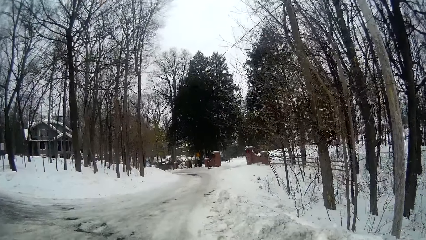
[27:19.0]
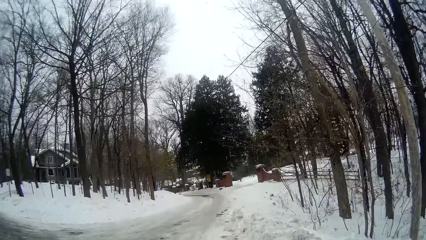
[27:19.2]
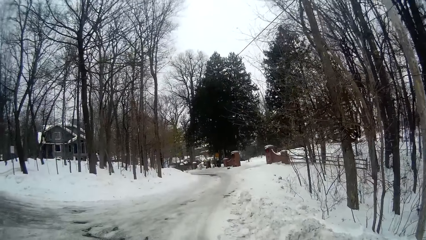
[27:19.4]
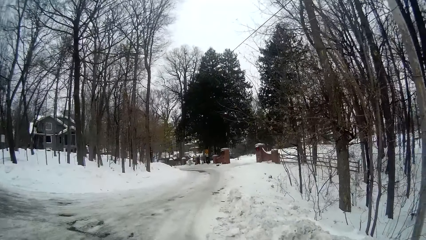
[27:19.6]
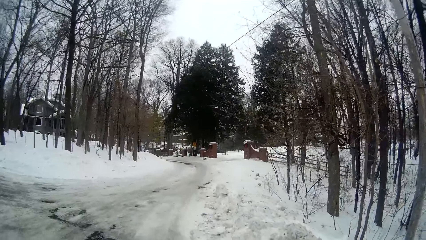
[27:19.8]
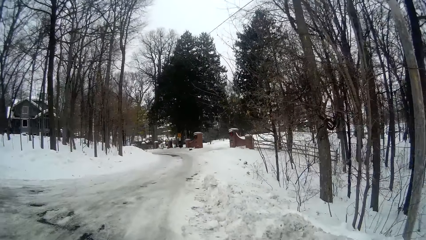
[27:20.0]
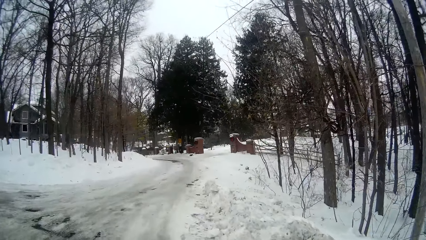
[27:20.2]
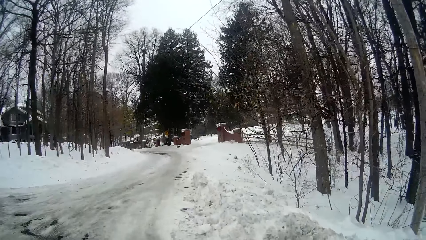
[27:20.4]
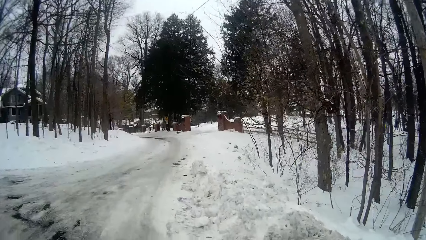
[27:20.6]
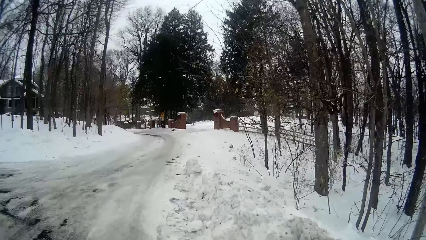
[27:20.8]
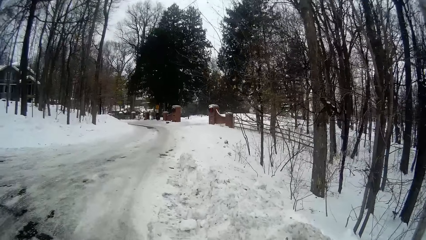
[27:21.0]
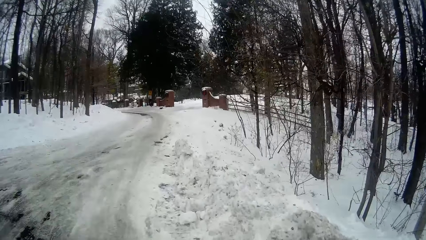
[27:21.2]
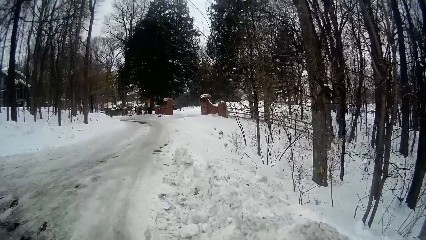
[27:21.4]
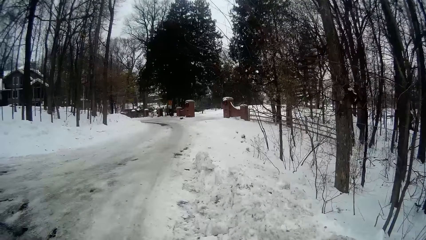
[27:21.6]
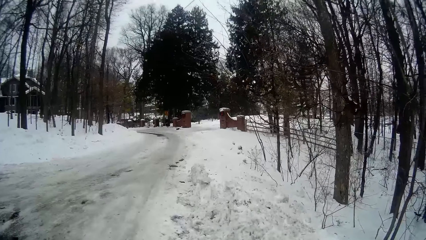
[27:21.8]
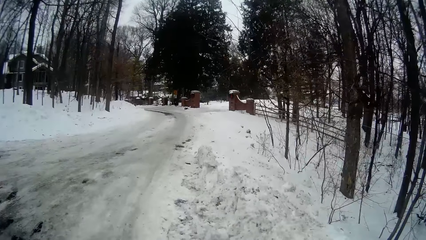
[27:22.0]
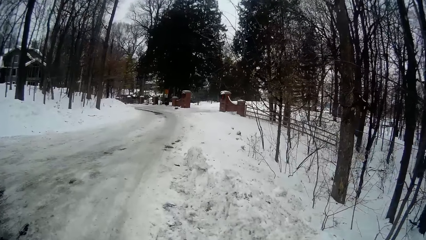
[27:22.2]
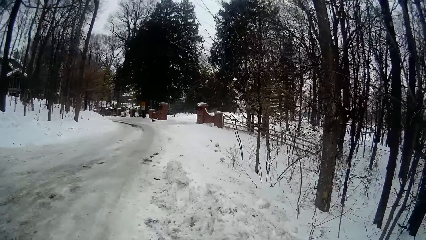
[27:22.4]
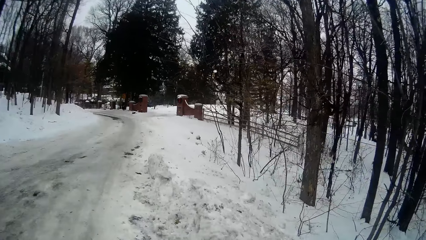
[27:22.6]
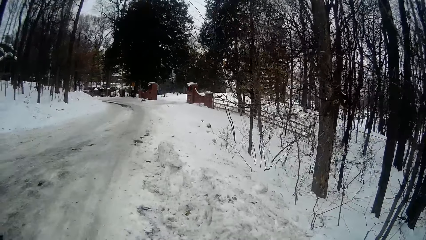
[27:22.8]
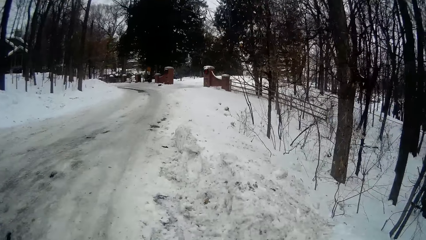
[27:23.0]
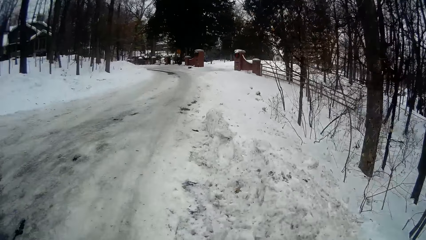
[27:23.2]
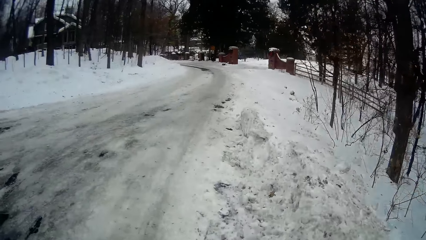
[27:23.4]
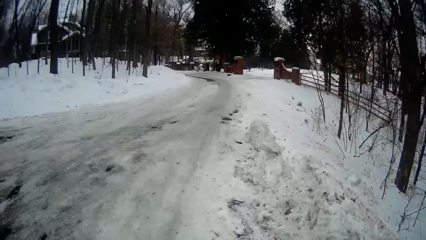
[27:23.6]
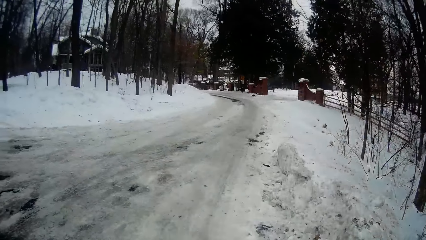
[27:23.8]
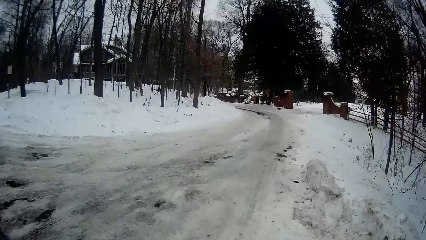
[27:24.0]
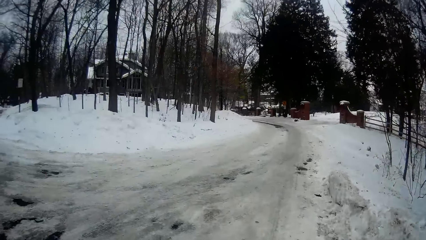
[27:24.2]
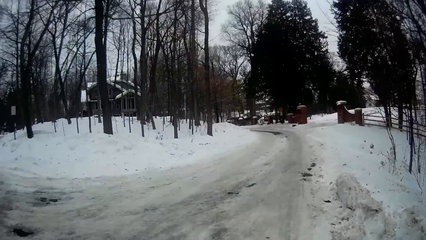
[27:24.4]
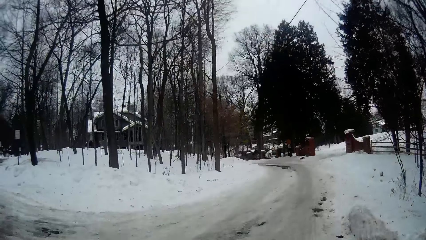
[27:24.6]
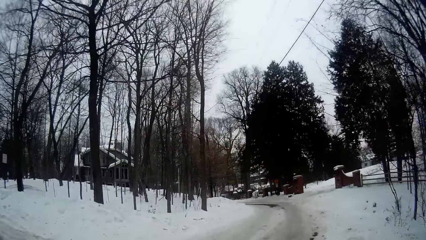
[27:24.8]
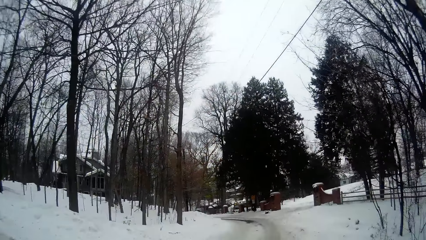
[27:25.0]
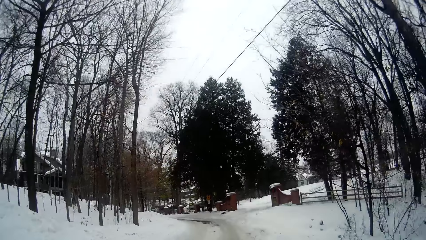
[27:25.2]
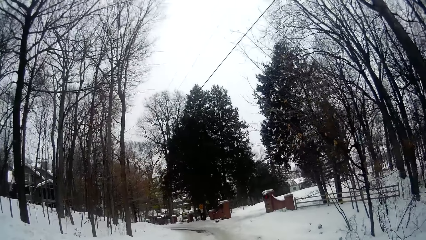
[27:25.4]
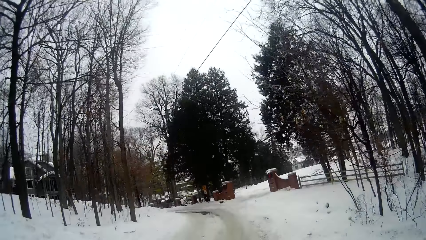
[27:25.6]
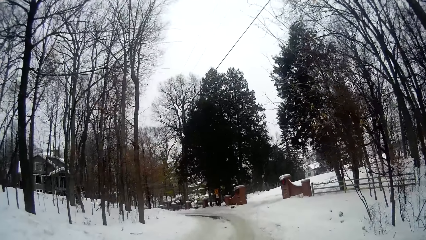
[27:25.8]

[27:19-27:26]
The camera wearer turns to his right towards a slow path.

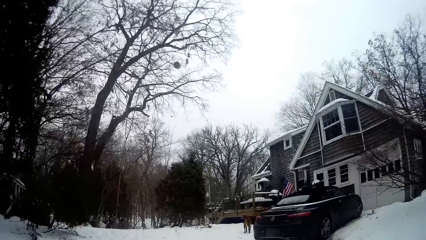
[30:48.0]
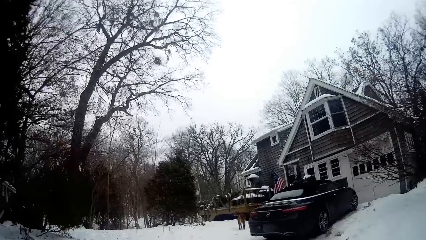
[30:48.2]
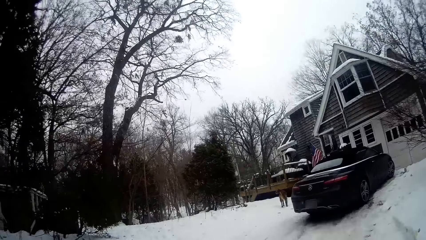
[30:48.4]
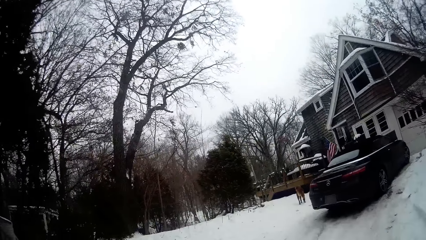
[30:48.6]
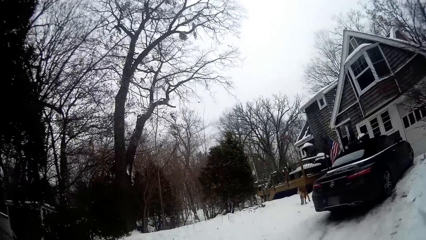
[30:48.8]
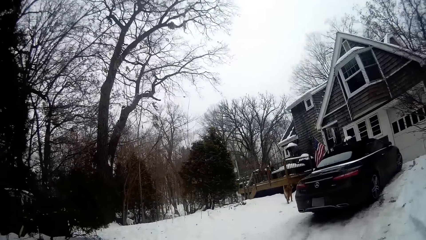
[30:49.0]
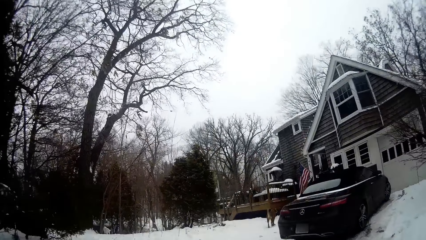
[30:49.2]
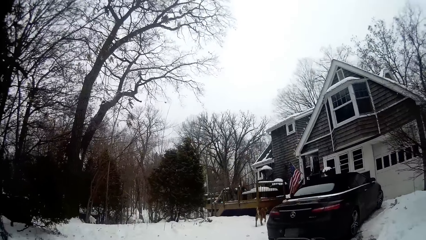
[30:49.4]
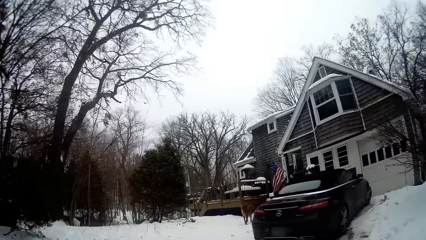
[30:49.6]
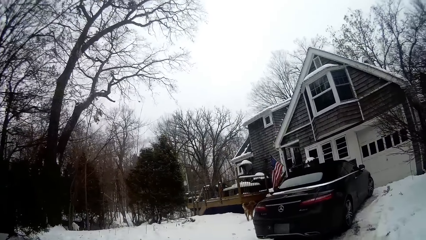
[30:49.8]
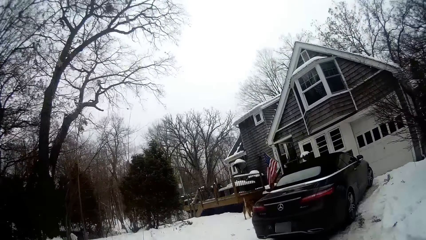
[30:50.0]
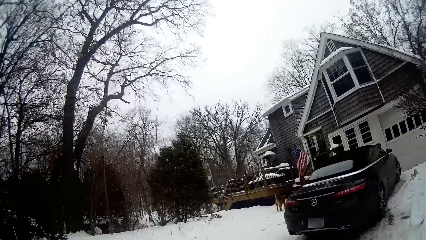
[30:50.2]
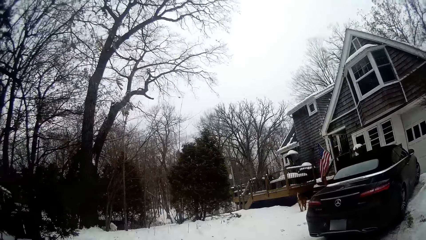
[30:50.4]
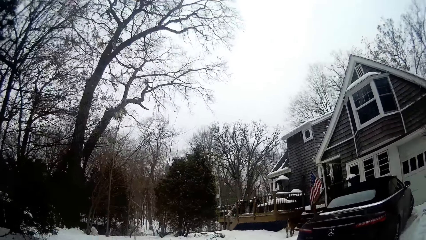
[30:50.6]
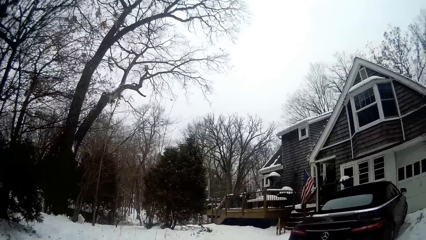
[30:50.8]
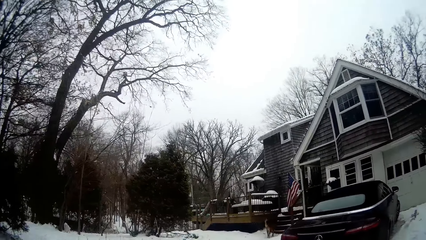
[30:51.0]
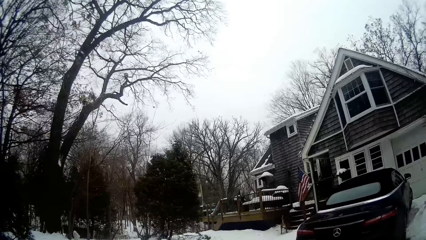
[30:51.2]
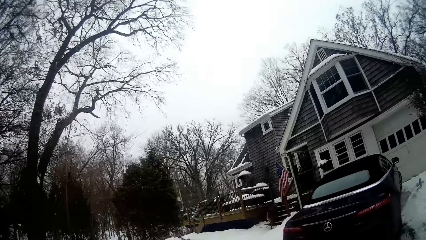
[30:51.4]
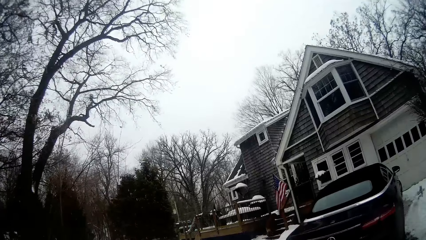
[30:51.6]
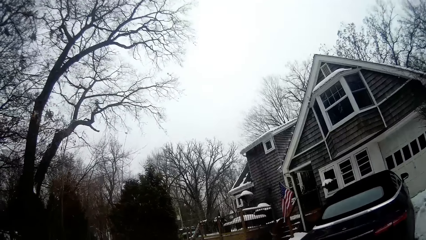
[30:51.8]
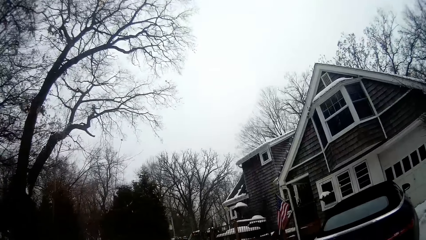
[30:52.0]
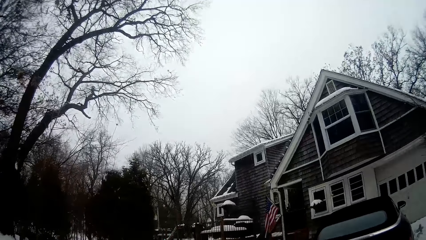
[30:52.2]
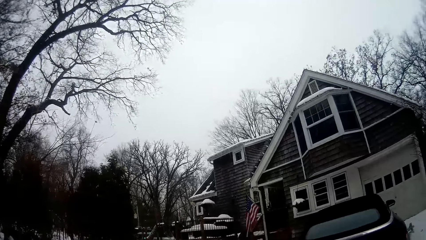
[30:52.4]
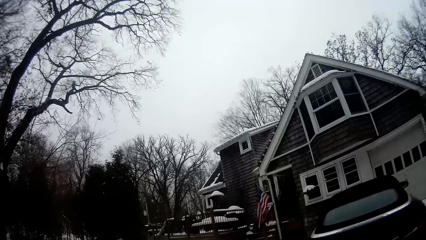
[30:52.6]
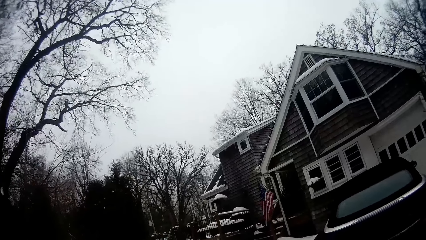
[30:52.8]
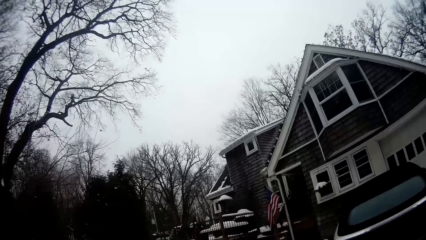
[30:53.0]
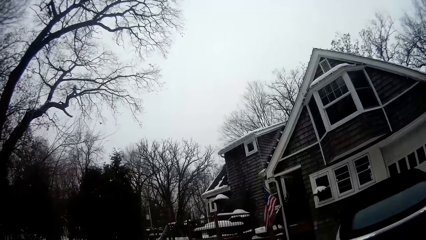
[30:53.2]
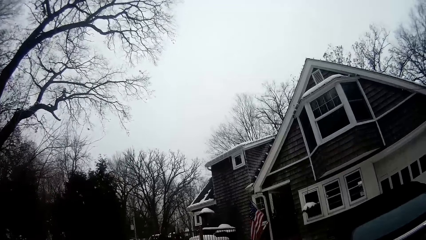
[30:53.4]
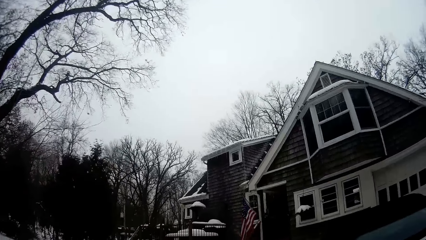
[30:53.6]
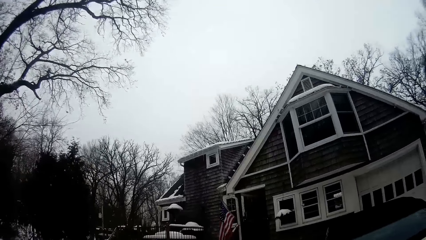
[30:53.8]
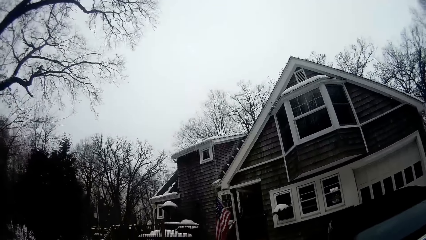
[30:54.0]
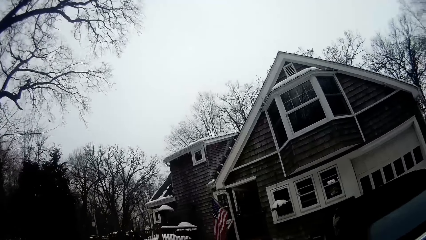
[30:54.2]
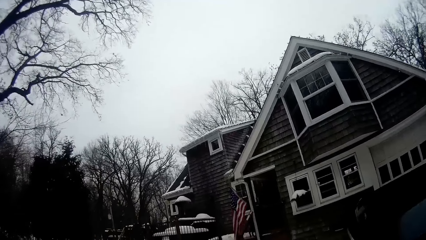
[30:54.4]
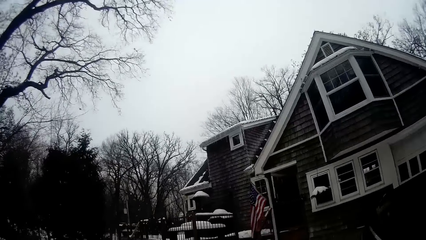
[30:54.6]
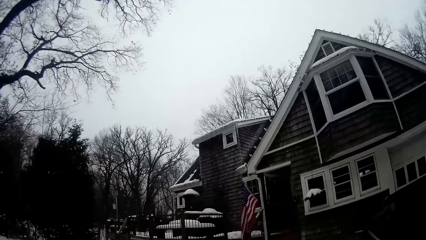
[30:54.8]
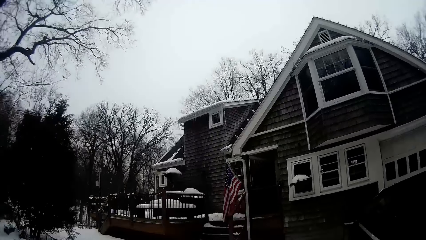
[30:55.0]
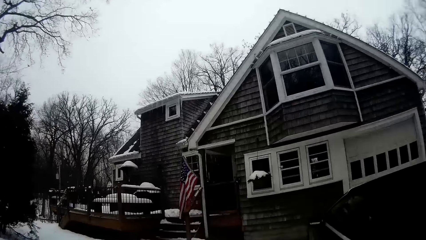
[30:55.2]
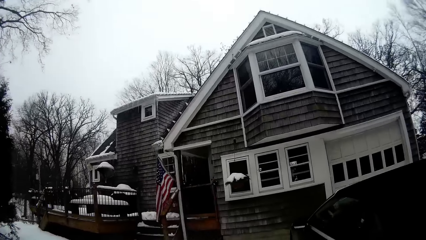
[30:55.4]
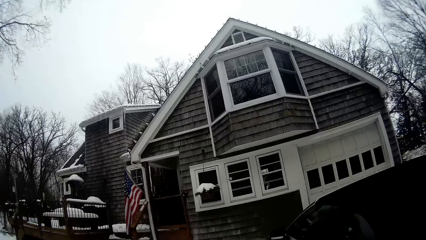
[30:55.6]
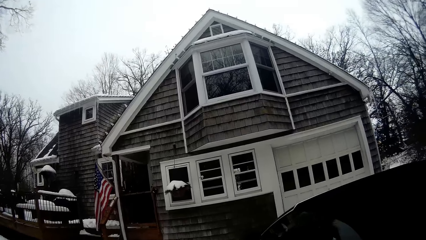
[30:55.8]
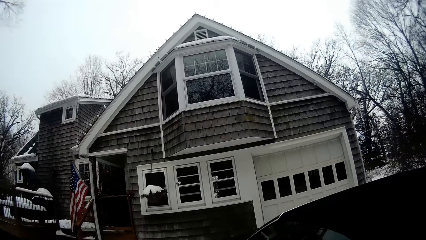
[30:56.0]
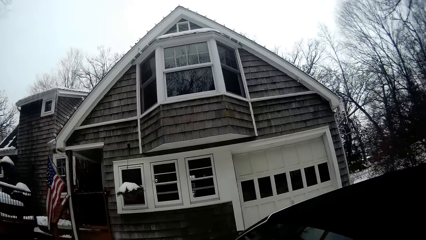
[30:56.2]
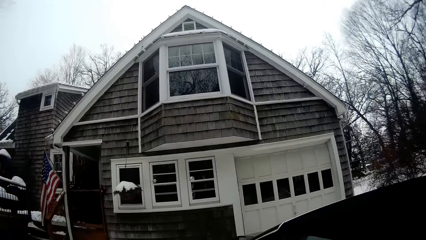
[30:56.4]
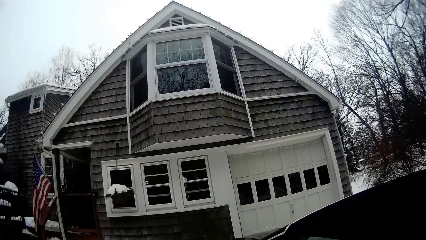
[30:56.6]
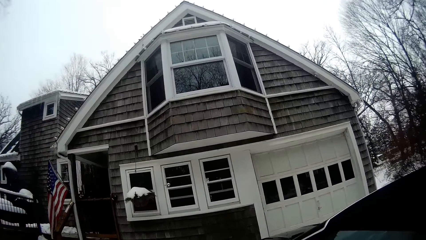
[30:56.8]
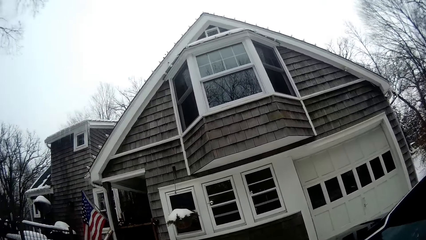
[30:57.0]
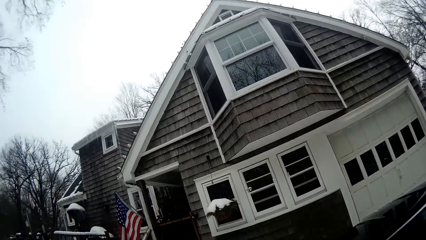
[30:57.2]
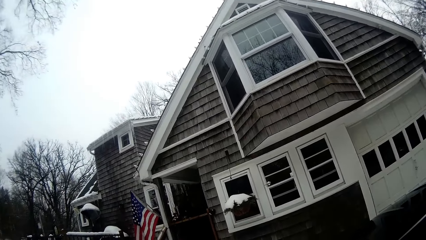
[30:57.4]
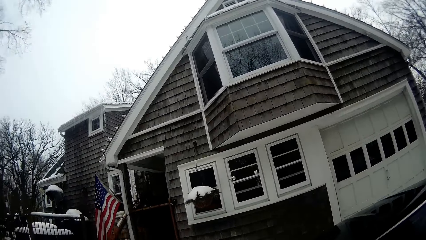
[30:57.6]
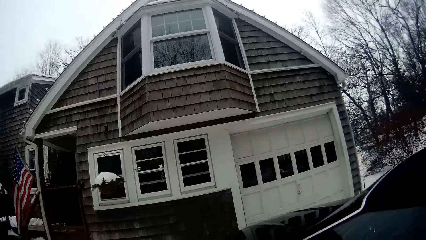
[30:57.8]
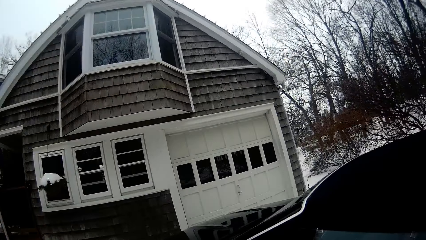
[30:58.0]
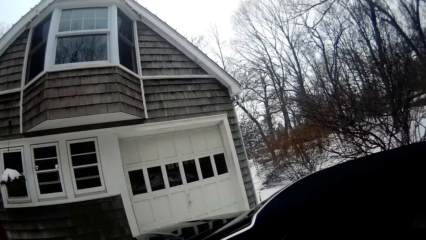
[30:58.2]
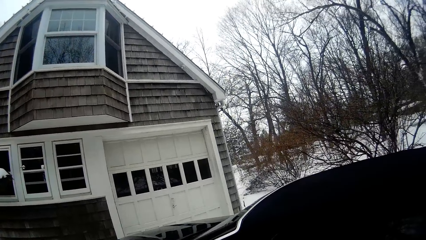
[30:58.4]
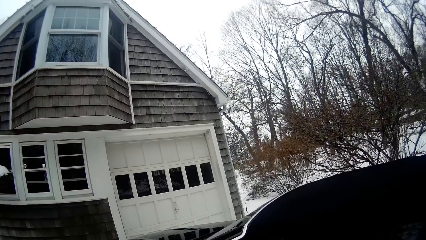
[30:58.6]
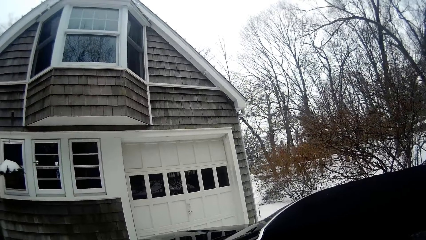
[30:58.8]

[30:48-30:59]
The camera wearer turns towards a house and a car to the right.
